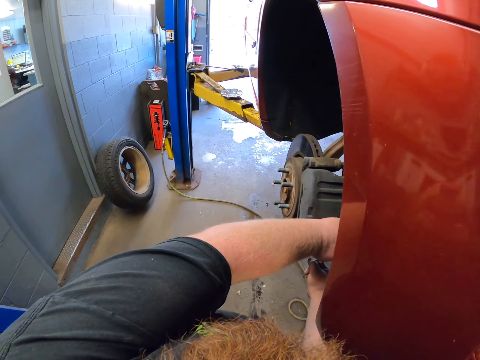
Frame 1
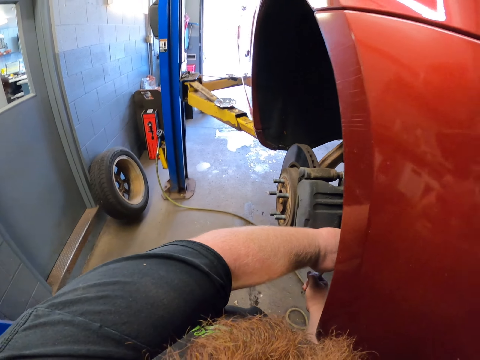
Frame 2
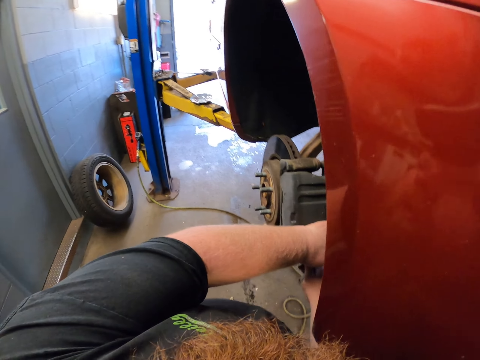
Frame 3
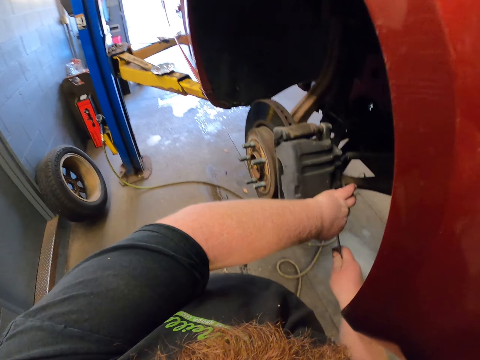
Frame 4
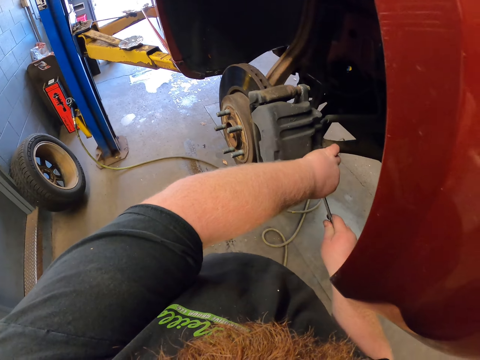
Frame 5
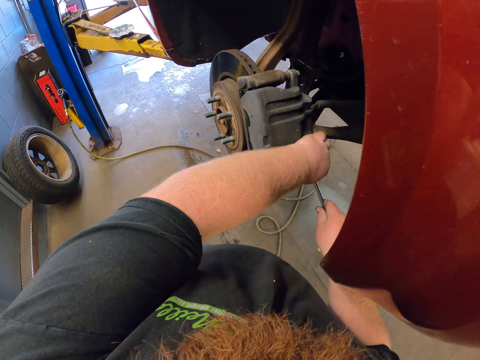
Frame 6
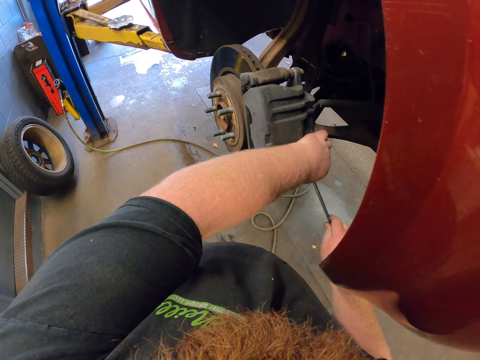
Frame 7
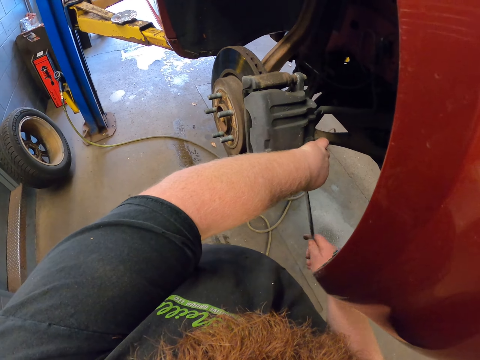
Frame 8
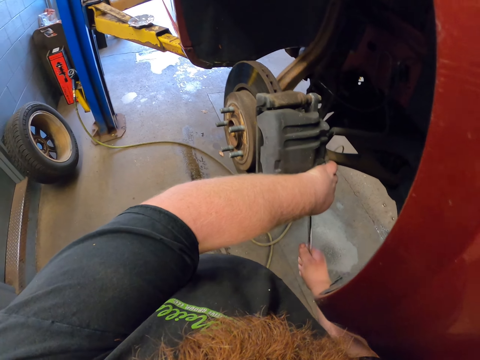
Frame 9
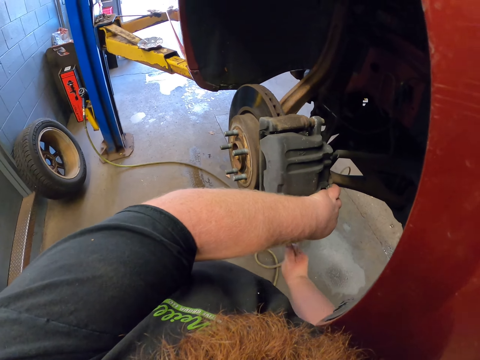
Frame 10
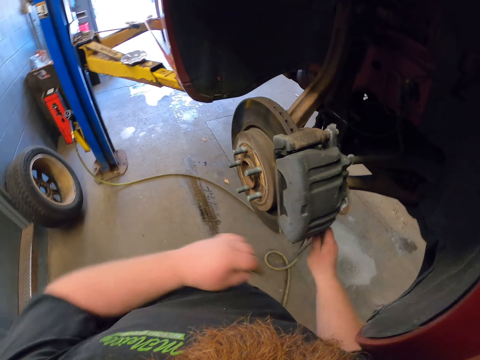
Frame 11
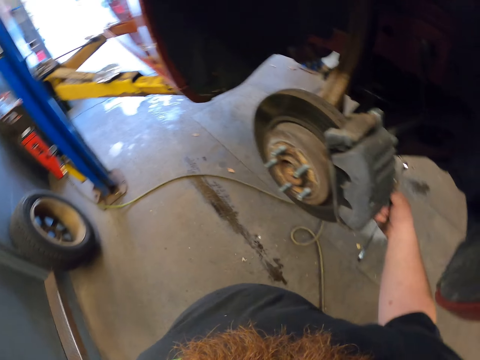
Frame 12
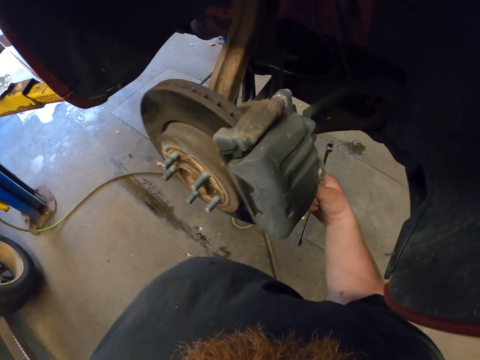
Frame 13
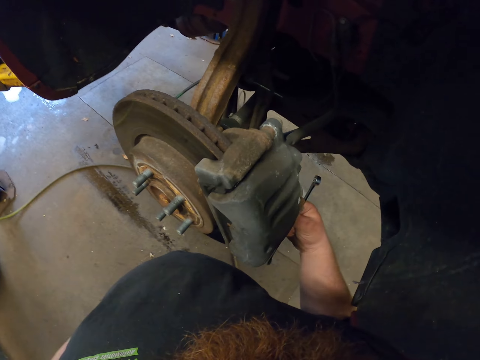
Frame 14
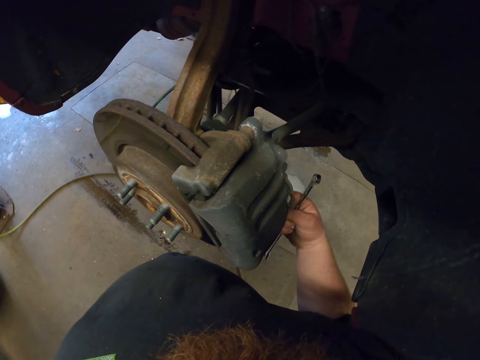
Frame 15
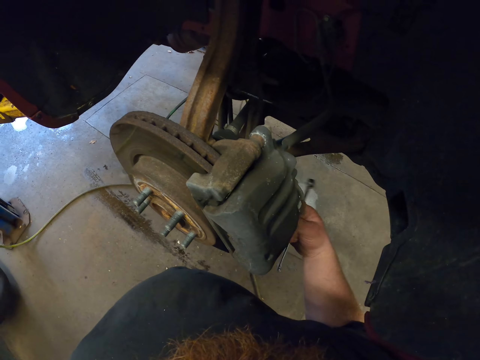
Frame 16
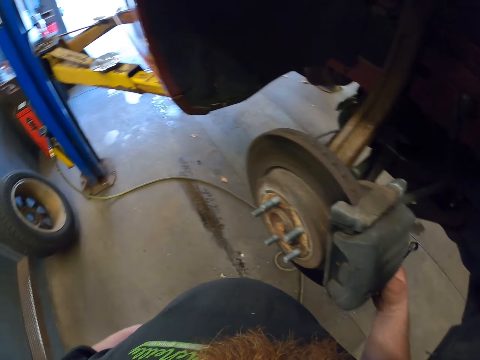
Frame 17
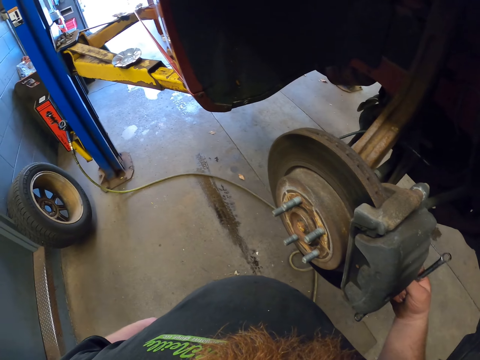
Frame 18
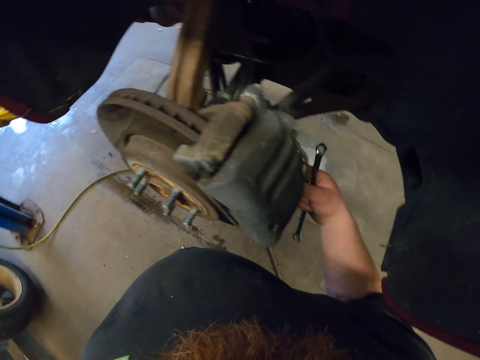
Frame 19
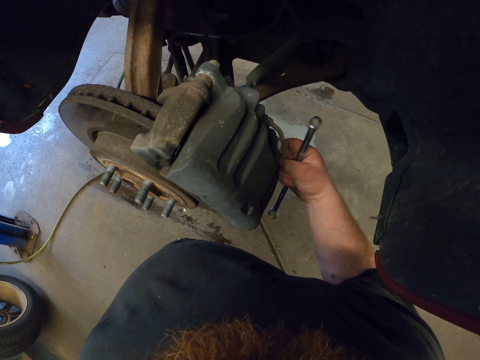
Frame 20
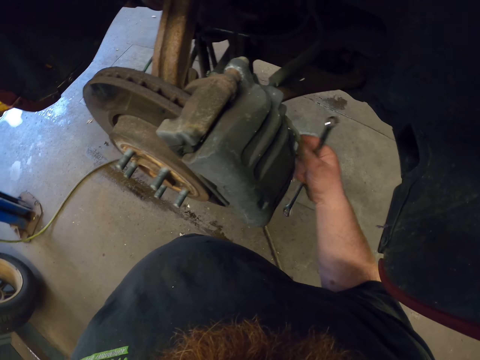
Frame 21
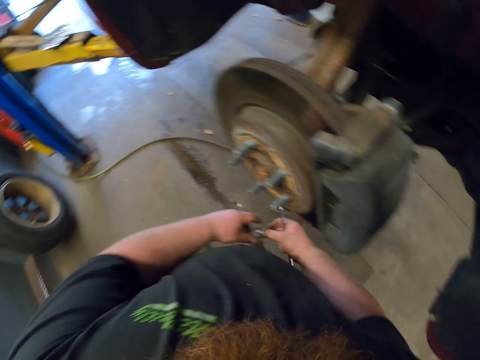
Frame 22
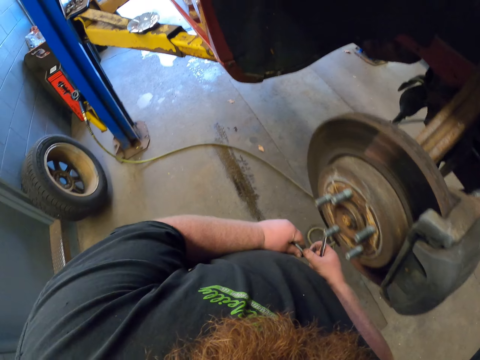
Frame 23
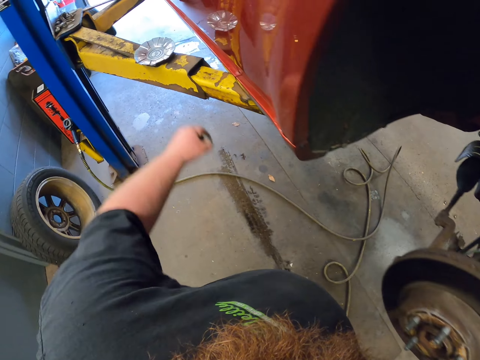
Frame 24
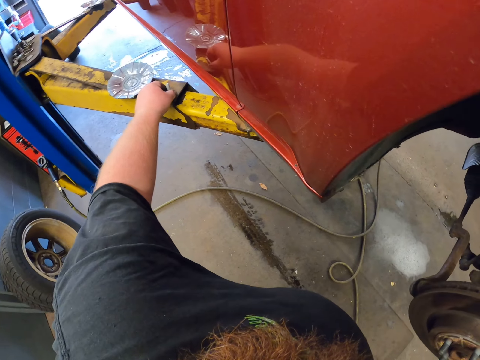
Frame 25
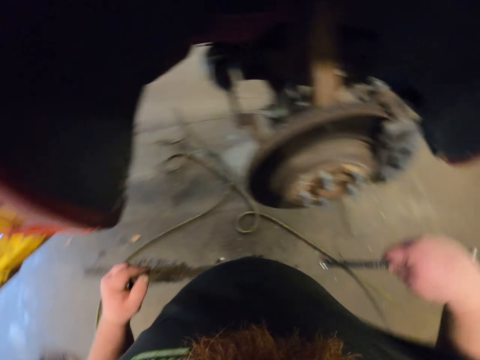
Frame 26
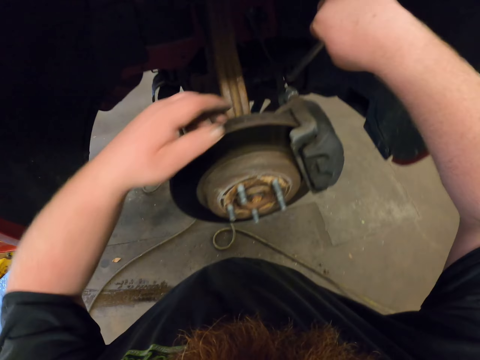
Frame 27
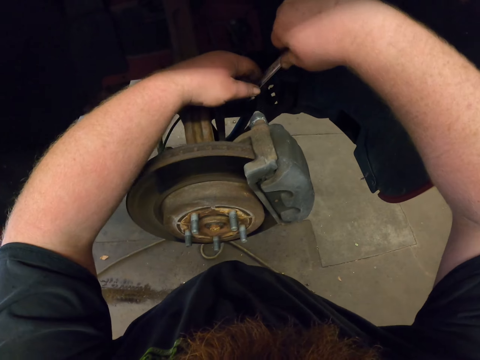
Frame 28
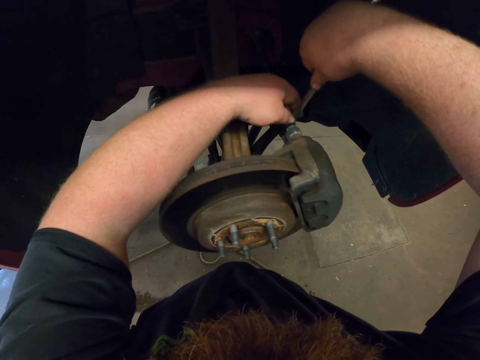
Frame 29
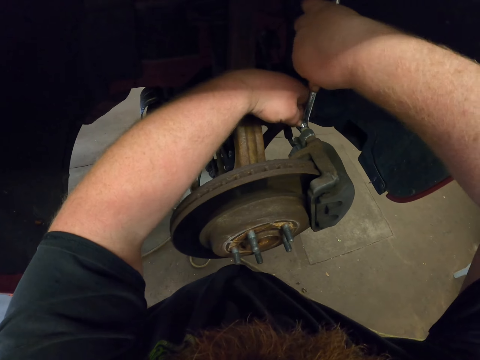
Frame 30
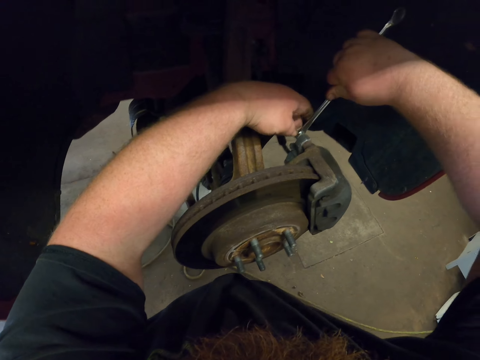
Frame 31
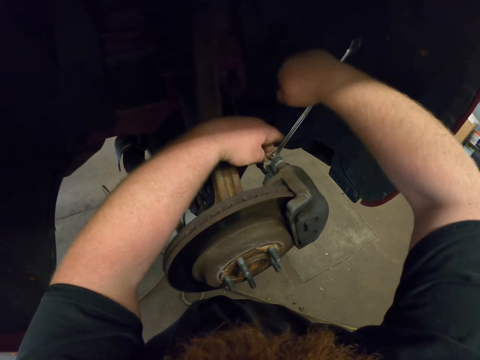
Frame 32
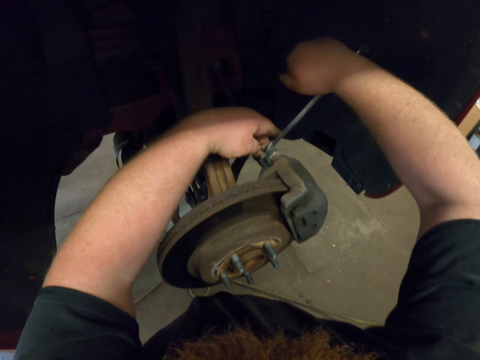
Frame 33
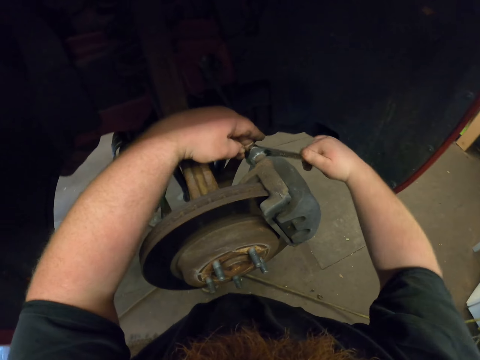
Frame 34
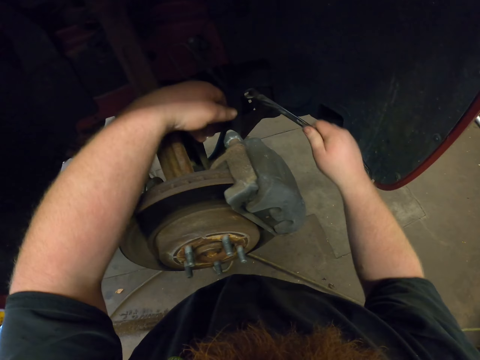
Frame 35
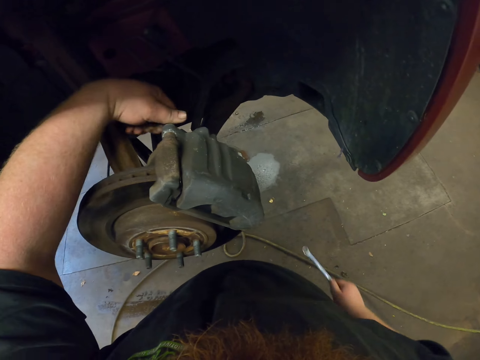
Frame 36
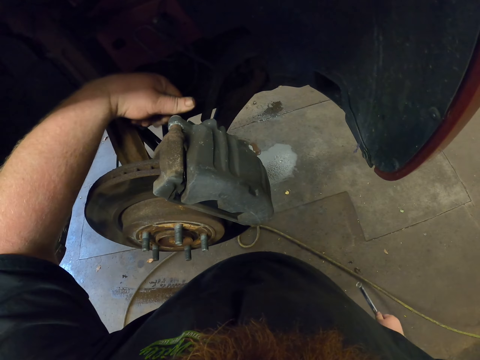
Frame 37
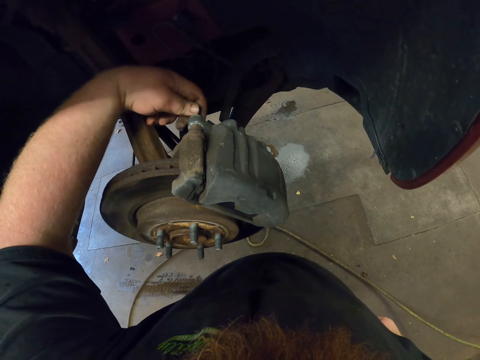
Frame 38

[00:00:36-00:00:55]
The camera wearer adjusts the brake pad. They put a bolt on the stand. They adjust the bolt on the brake pad. They remove the bolt from a tile.

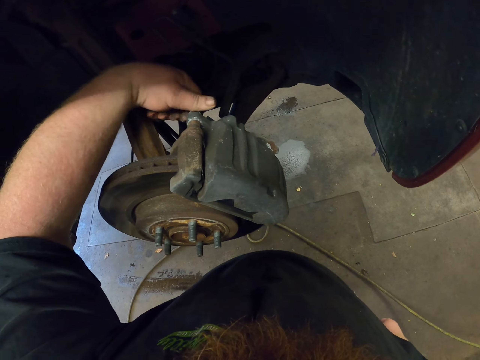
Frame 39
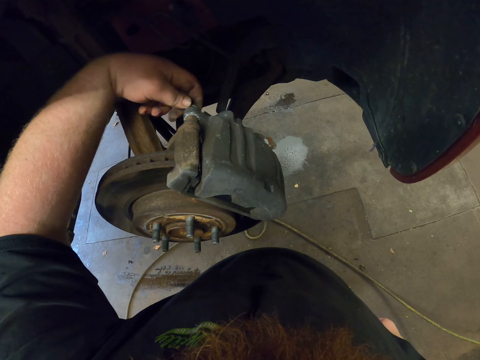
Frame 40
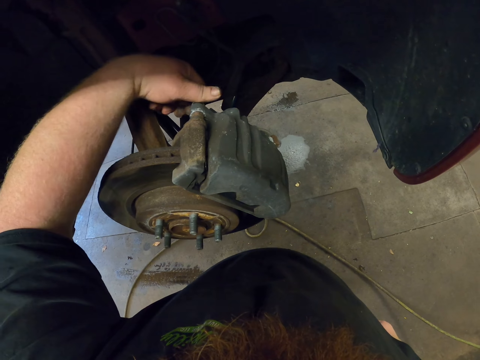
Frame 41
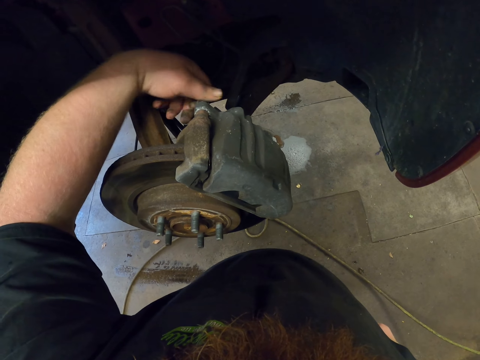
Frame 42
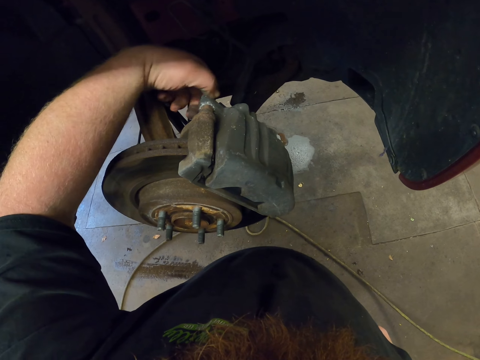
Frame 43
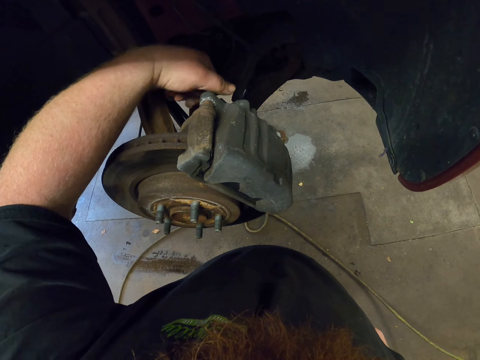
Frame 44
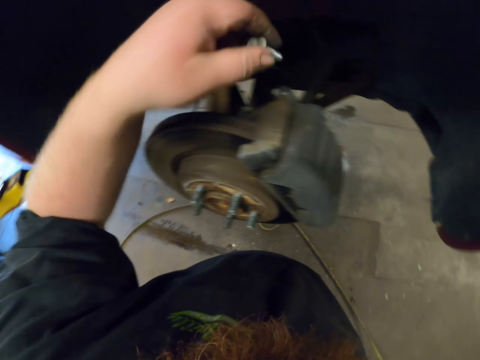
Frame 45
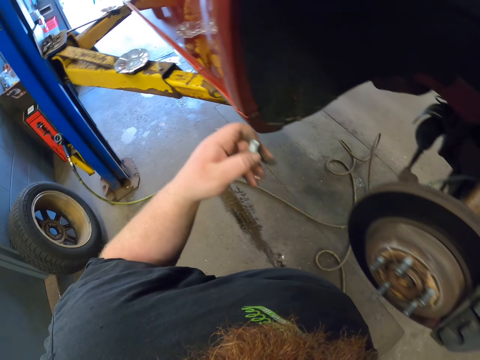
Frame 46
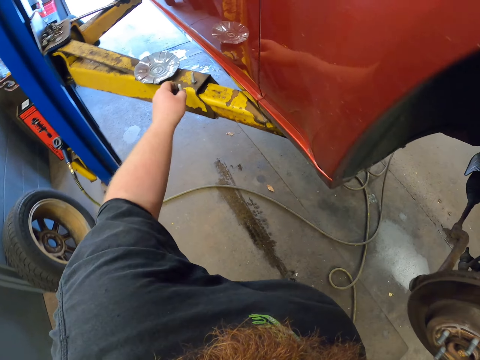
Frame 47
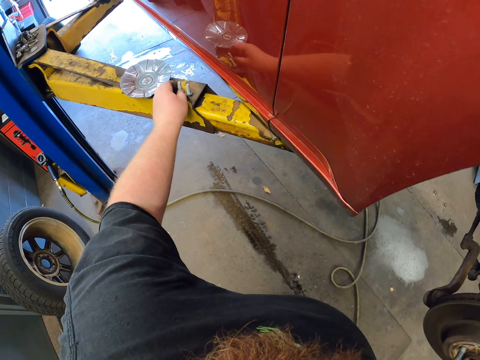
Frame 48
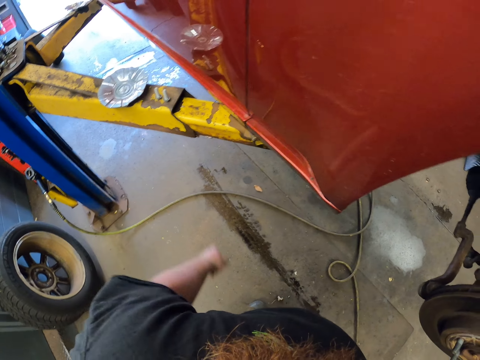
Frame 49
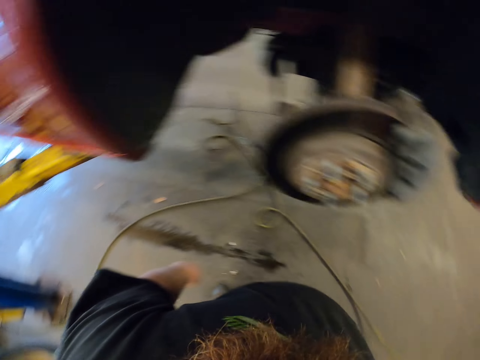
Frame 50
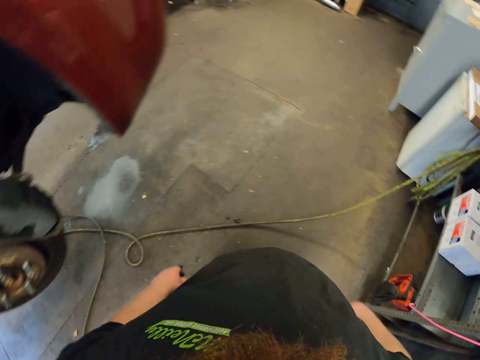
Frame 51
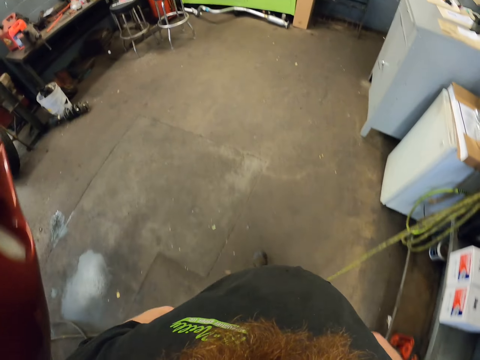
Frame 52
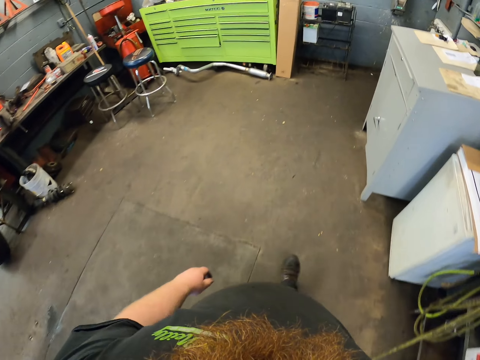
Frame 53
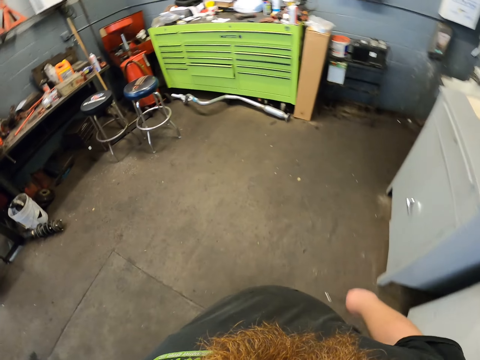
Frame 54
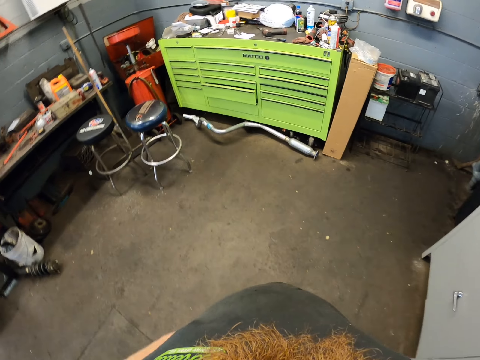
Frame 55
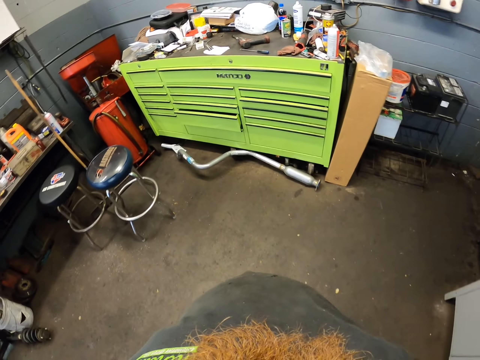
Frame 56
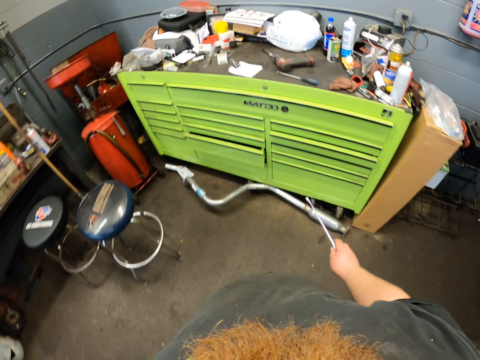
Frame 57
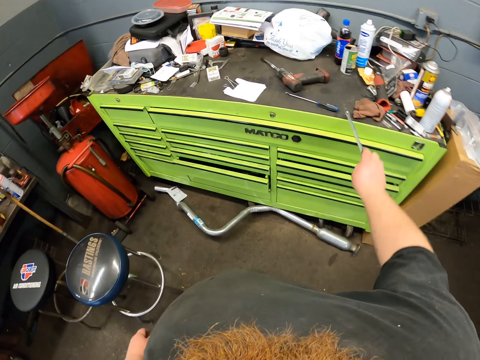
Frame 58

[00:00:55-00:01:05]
The camera wearer removes a bolt from the brake pad. They put the bolt on the stand. They walk in the workshop.
